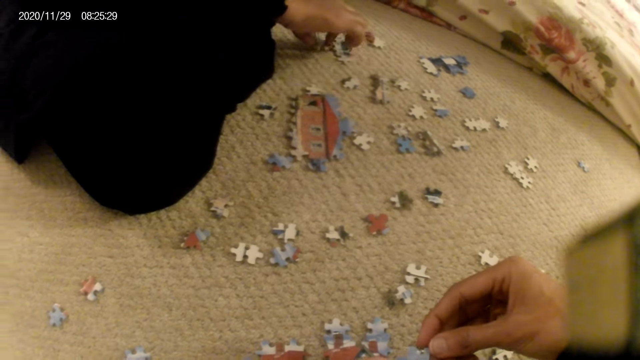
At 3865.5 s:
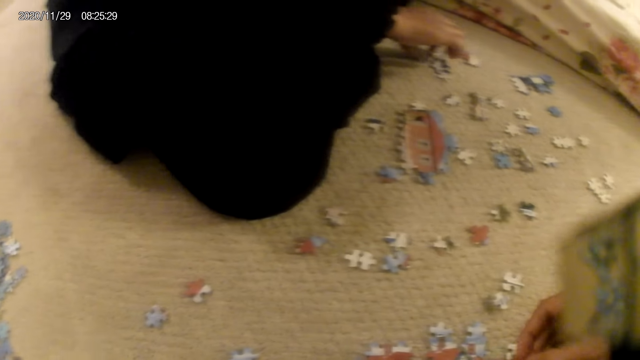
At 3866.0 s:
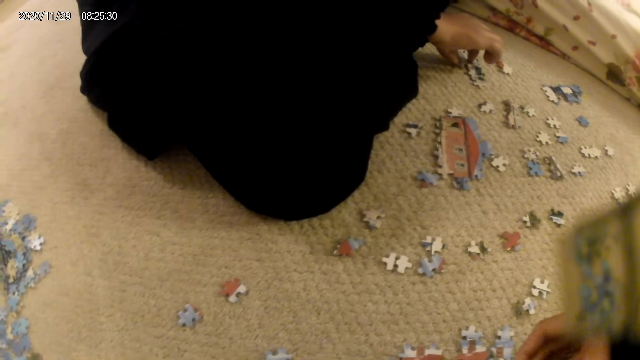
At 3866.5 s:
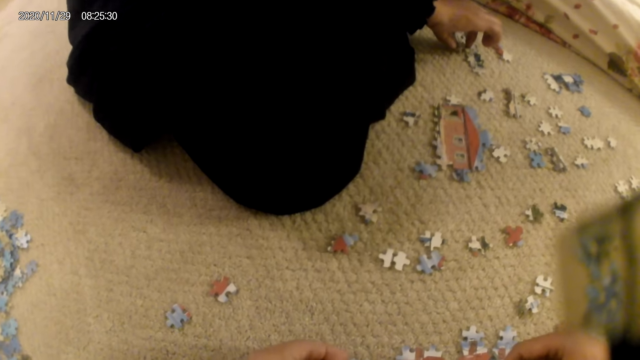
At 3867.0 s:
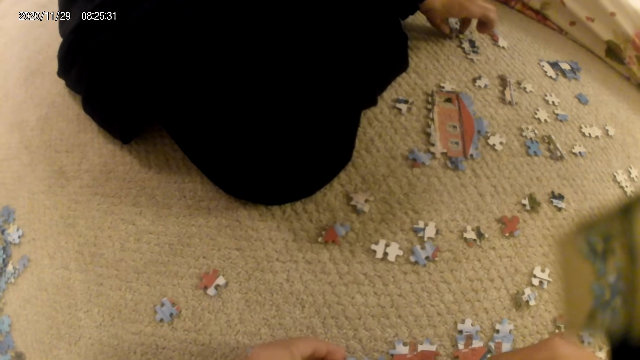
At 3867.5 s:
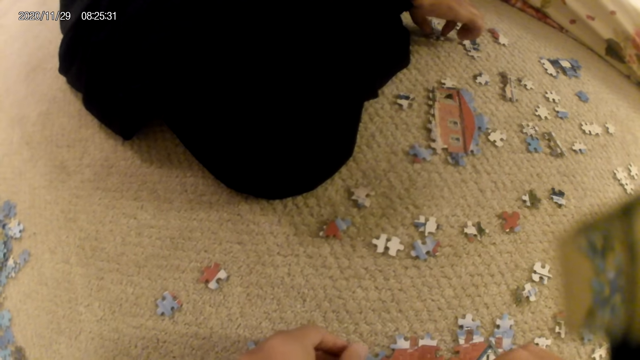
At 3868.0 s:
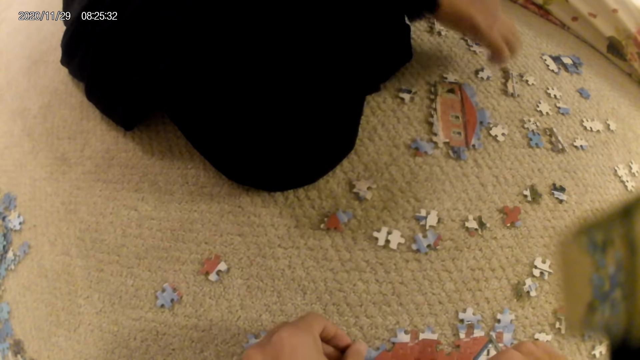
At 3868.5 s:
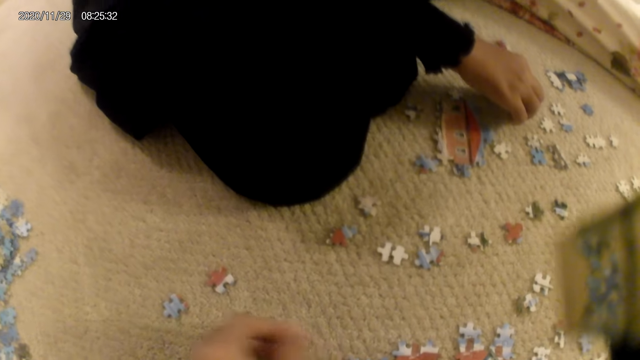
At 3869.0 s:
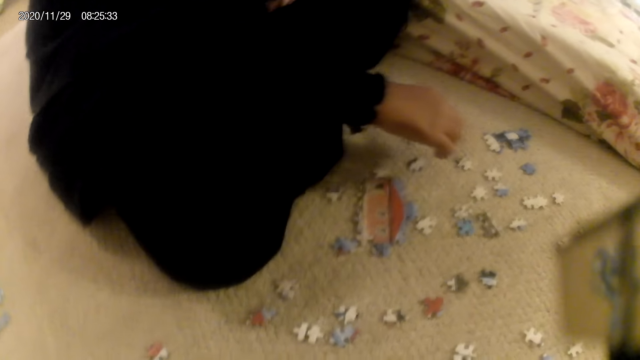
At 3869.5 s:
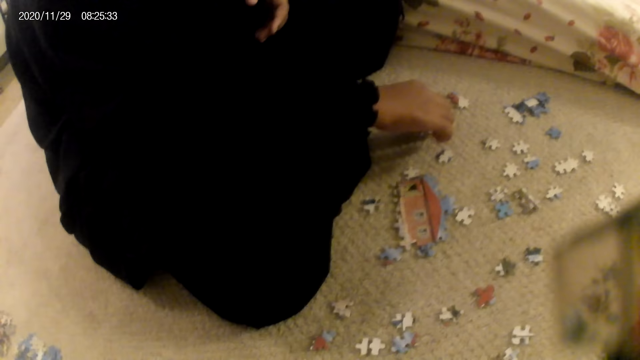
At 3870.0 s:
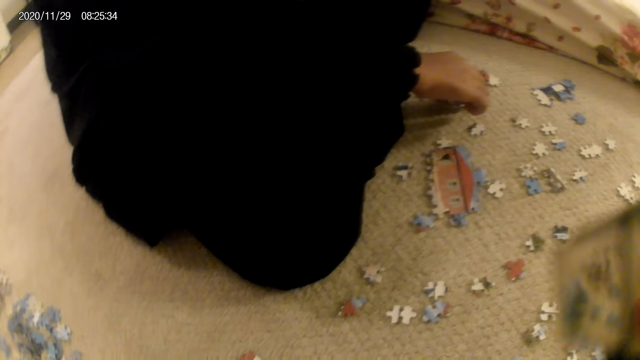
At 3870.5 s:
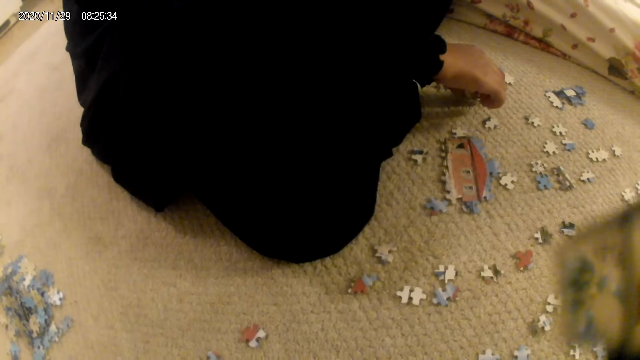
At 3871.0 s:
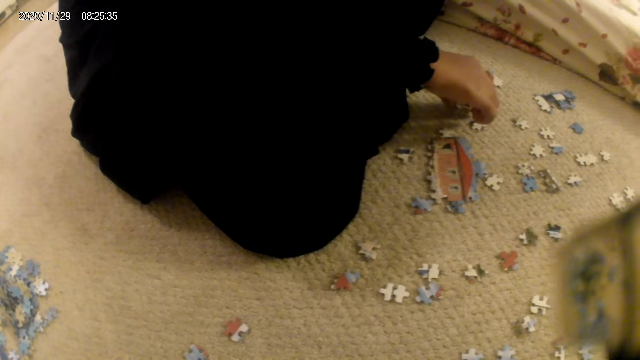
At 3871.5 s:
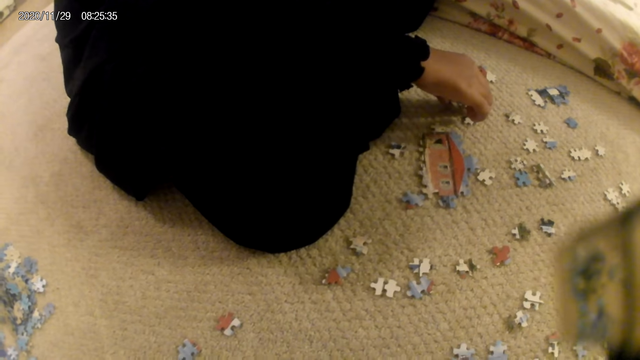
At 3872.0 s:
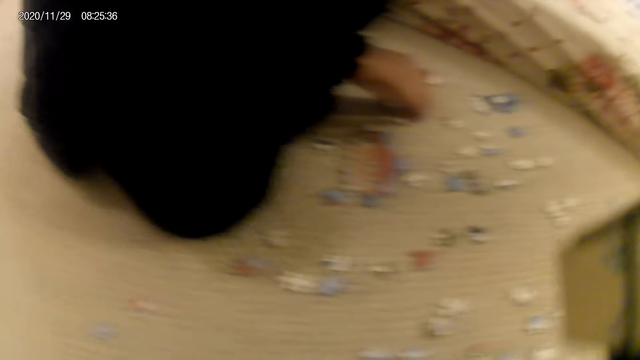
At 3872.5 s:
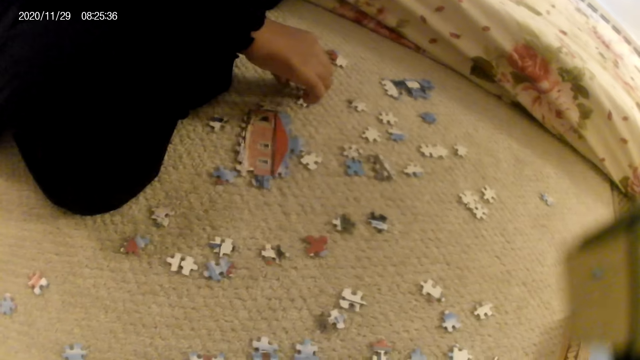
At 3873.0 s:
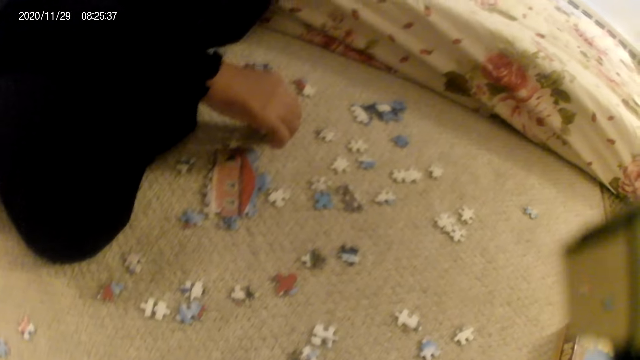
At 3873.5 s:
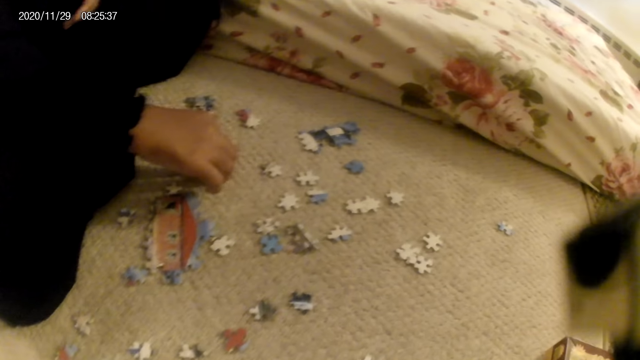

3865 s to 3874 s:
The lady fits the puzzle piece in the puzzle structure. The camera wearer joins the puzzle piece in the puzzle structure. The lady places the puzzle piece on the floor and picks up a puzzle piece. The camera wearer stares at the puzzle pieces on the floor. The lady fits the puzzle piece in the puzzle structure.

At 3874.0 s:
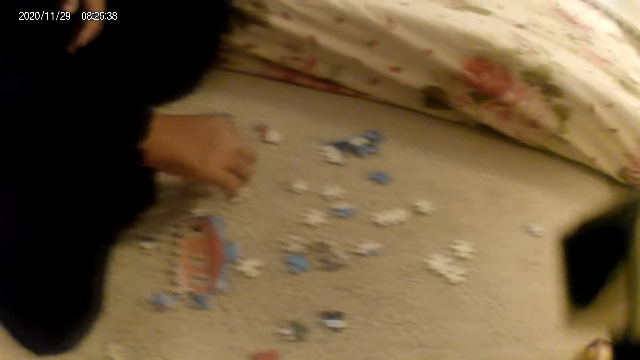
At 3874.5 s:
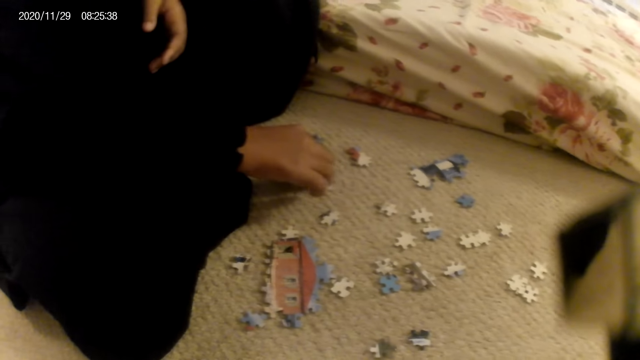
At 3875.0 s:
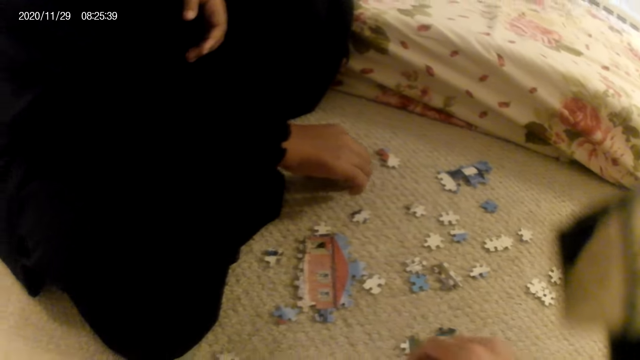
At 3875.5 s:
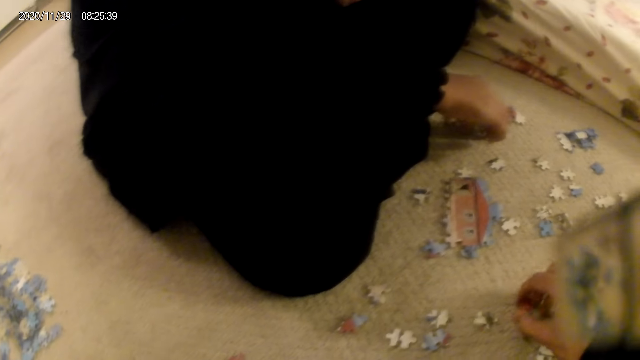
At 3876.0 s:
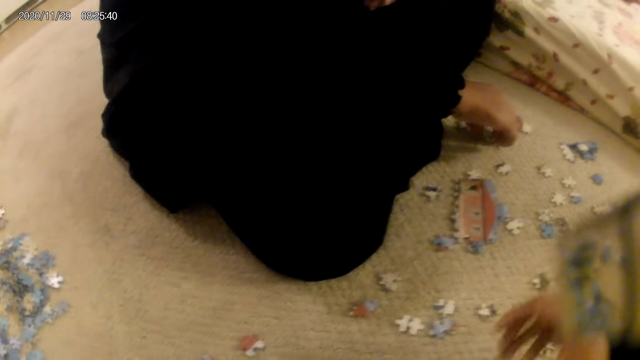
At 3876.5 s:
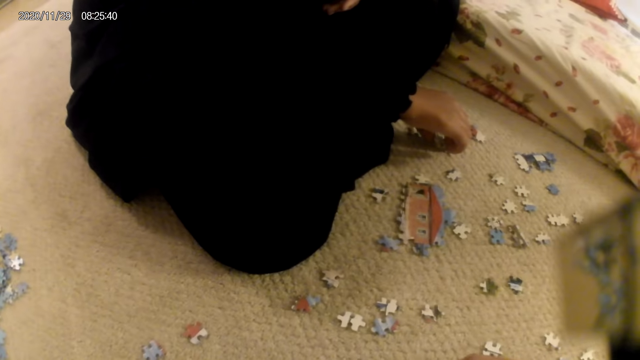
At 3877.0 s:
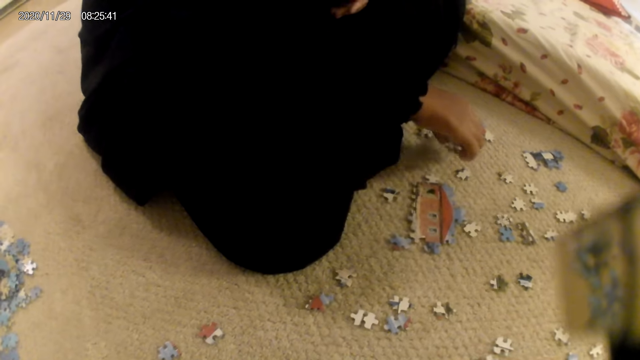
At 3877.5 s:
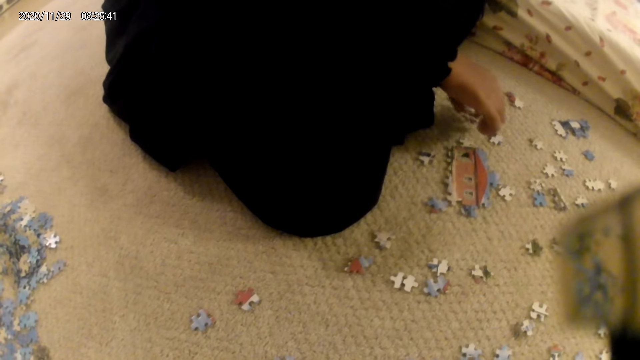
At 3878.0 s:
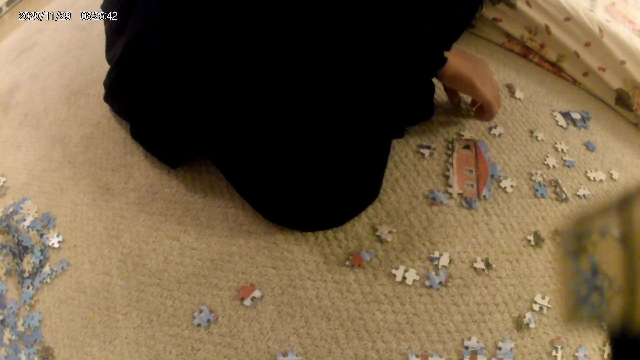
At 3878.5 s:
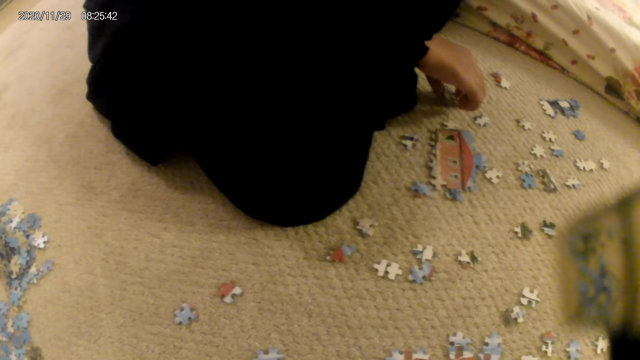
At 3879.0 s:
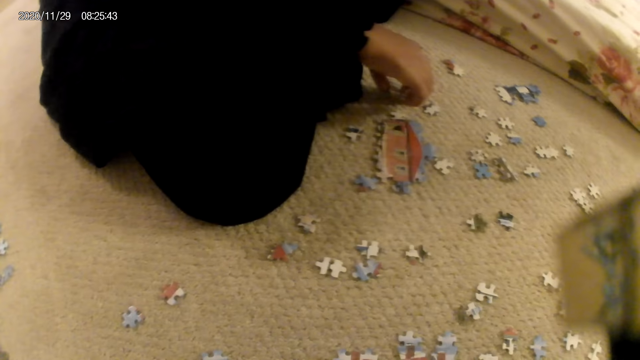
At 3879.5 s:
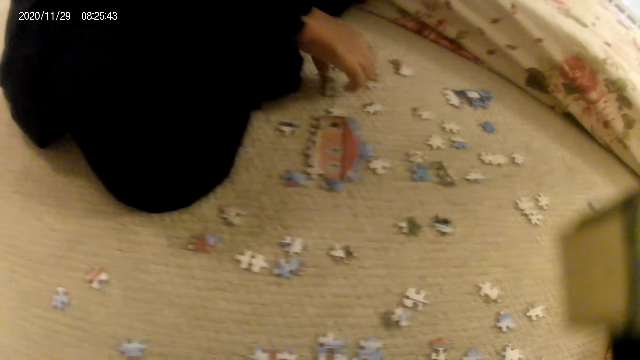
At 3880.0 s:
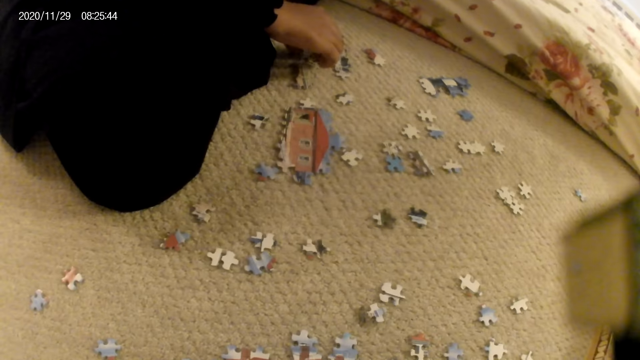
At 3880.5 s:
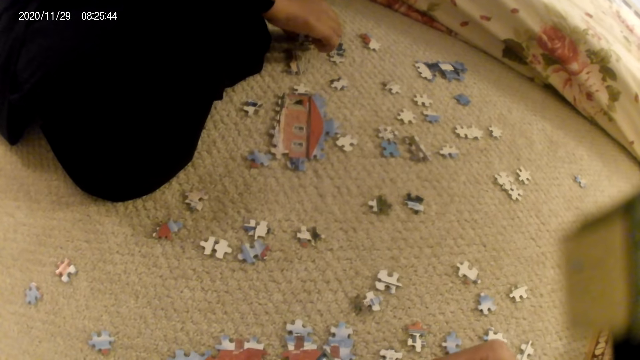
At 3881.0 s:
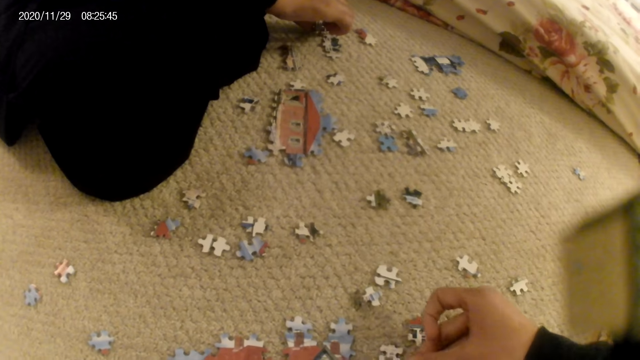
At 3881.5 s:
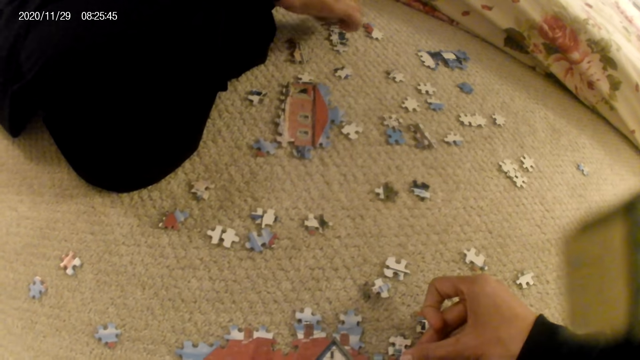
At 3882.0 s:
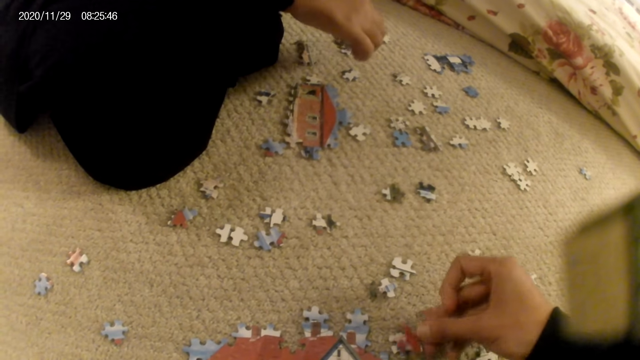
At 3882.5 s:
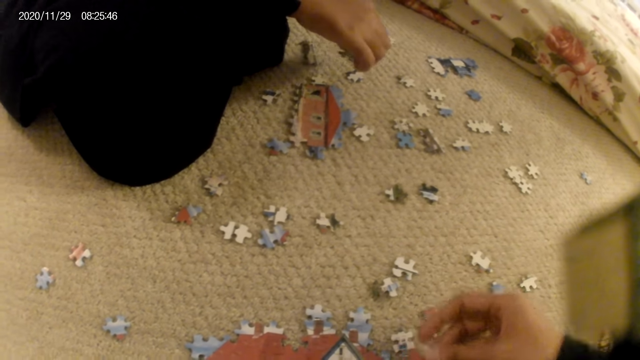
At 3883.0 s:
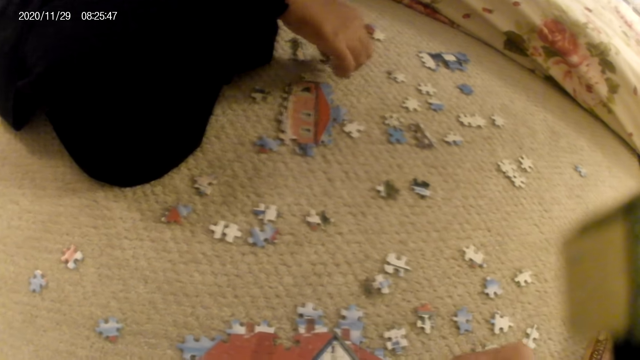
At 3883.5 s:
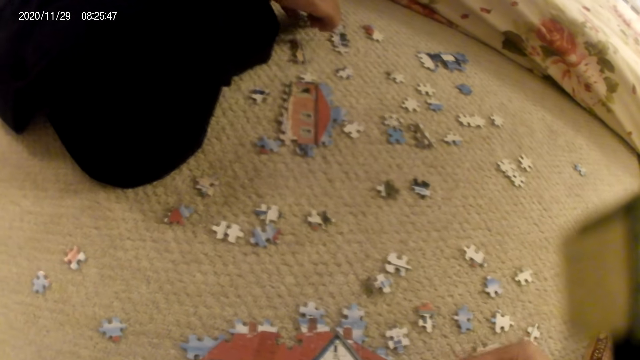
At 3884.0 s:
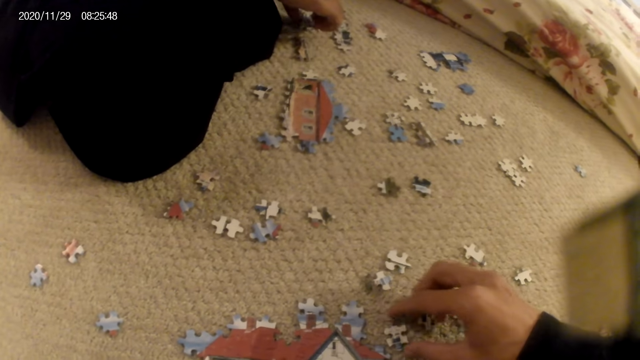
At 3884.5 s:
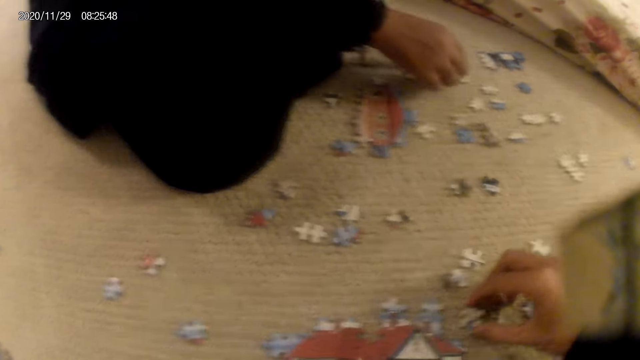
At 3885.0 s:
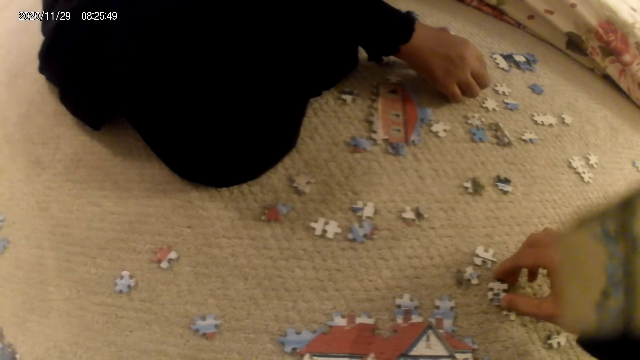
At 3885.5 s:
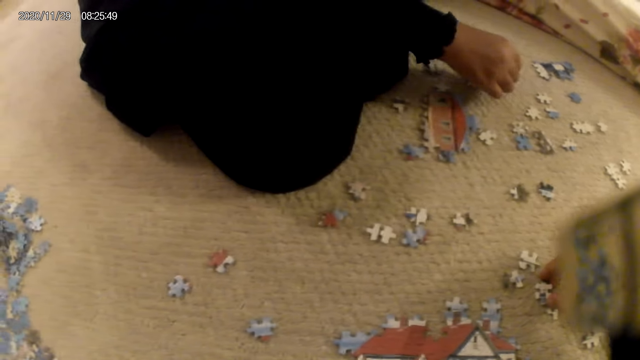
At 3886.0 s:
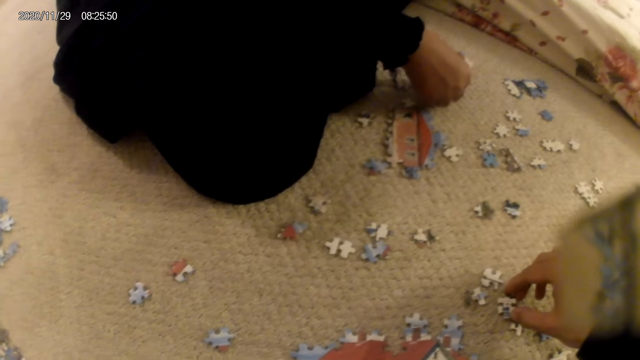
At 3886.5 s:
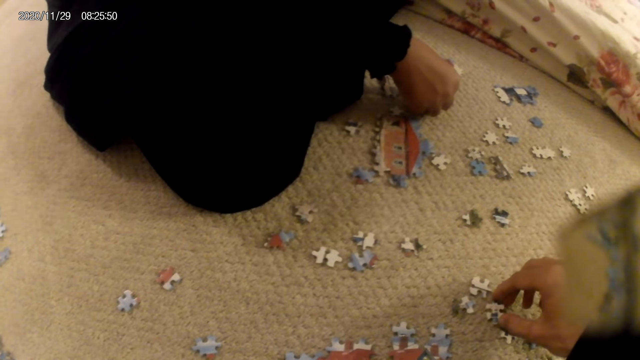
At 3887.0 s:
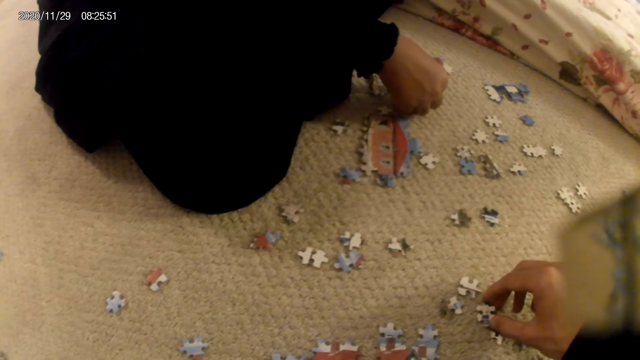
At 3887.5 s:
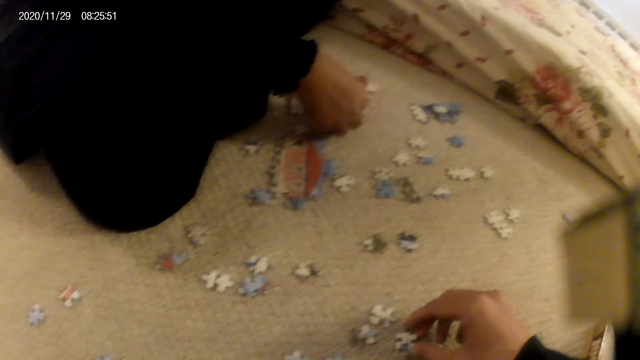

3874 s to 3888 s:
The camera wearer picks up a puzzle piece. The lady places the puzzle piece on the floor and picks up the puzzle piece. The camera wearer picks up the puzzle piece. They connect the puzzle. The lady stares at the puzzle structure and places the puzzle piece on the floor. The camera wearer picks up the puzzle piece. The lady picks up the puzzle piece. The camera wearer stares at the puzzle piece. The lady stares at the puzzle piece.
